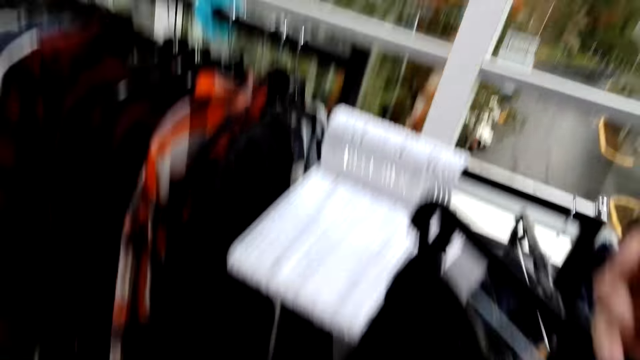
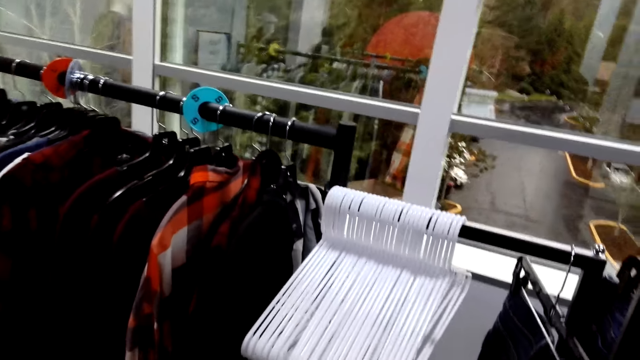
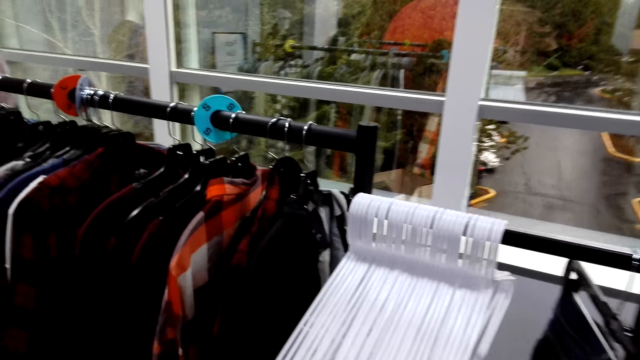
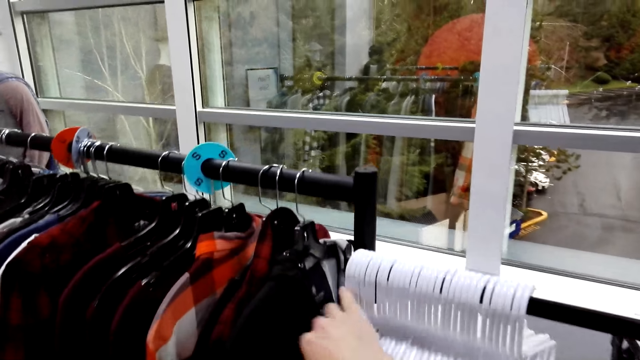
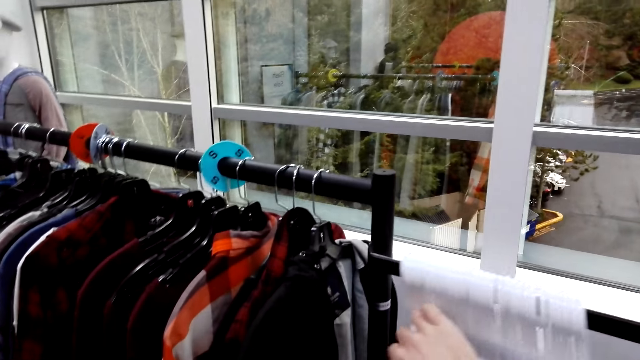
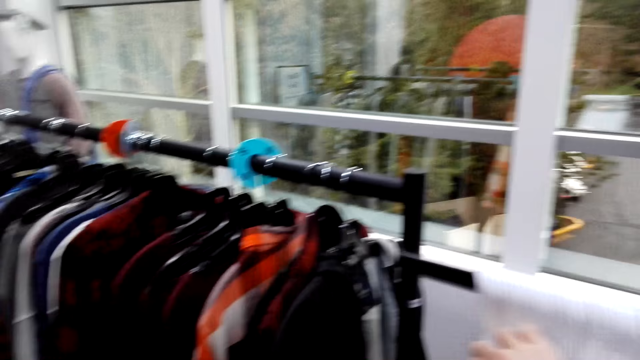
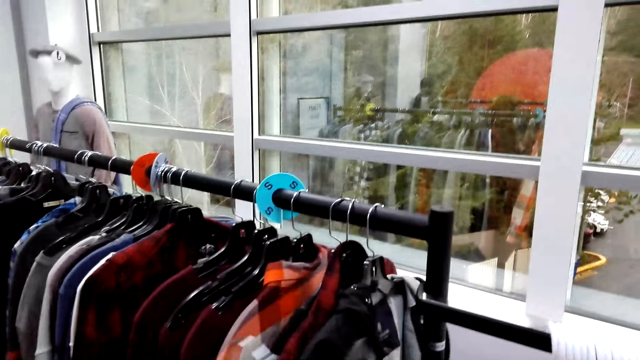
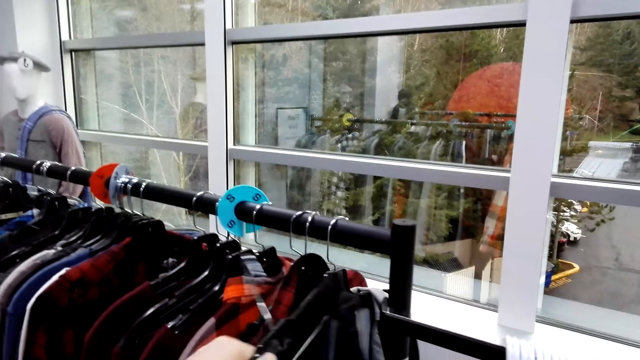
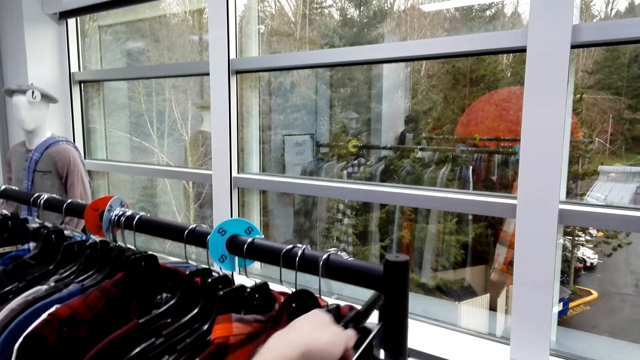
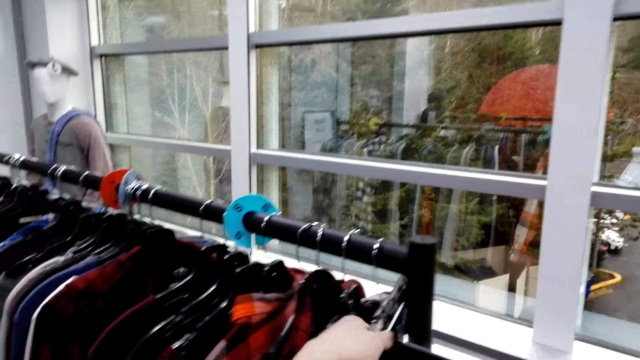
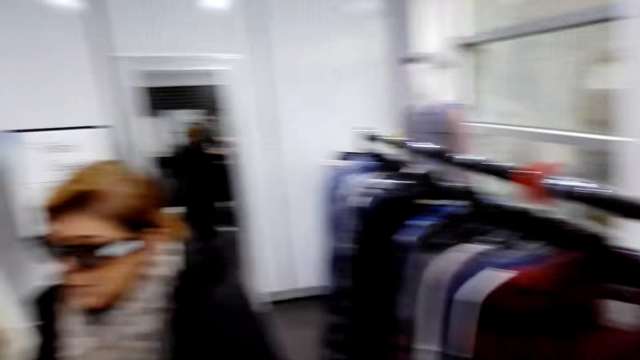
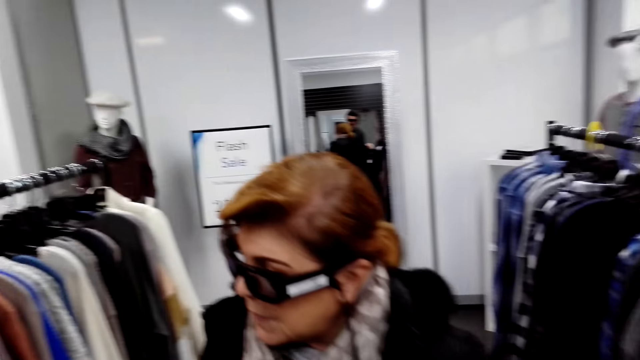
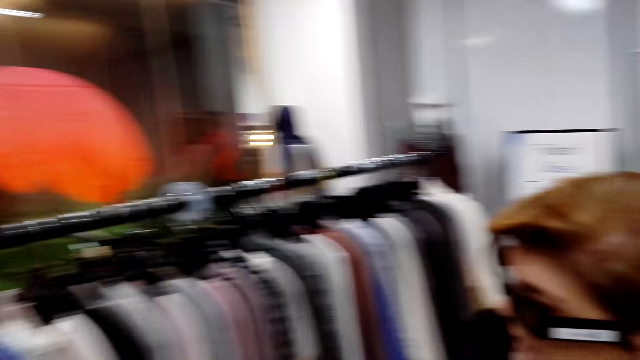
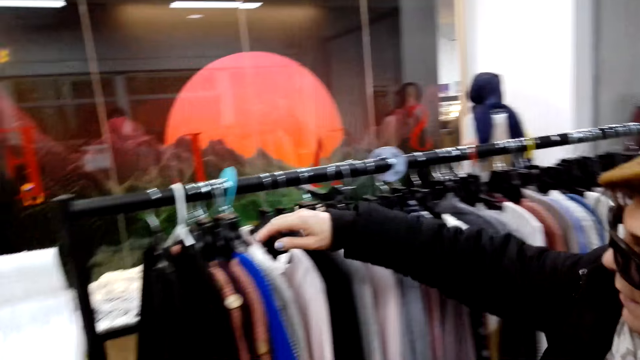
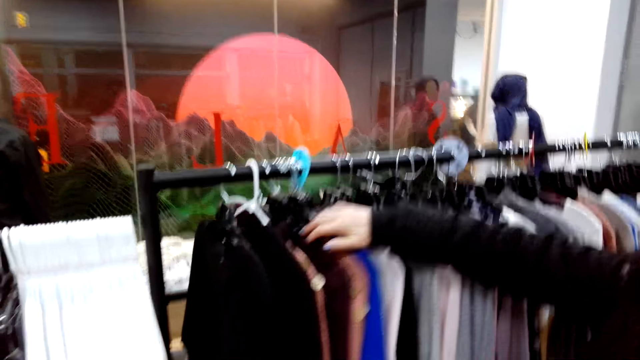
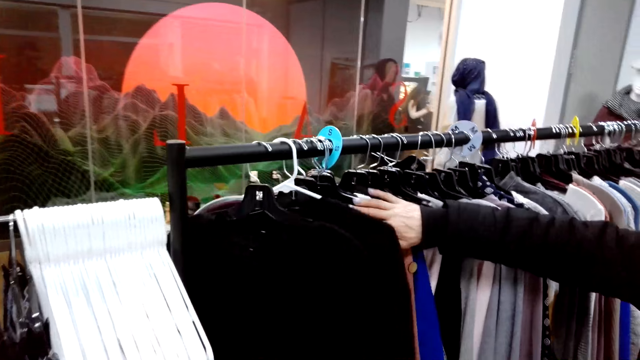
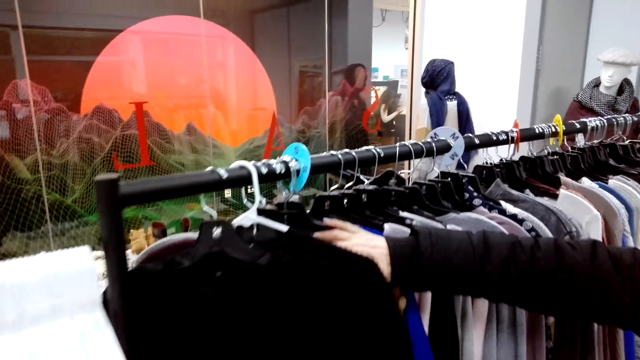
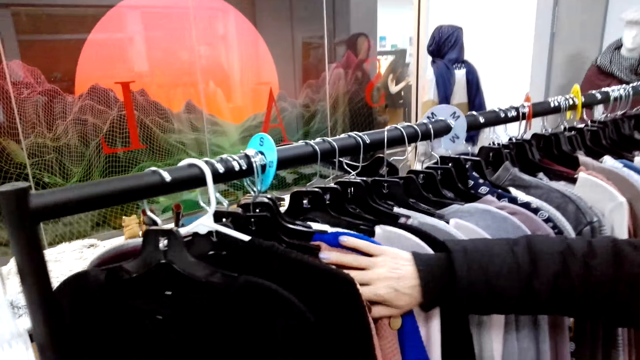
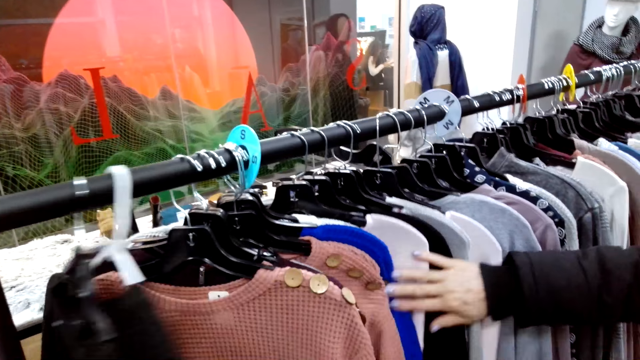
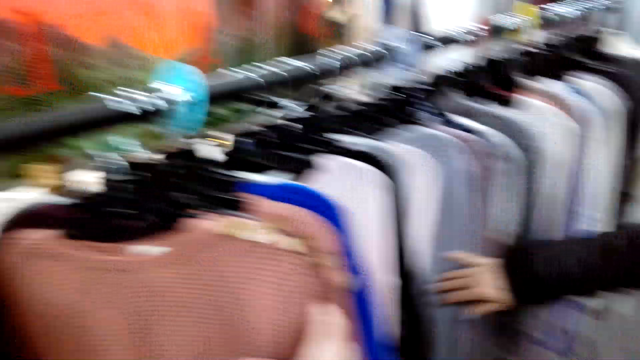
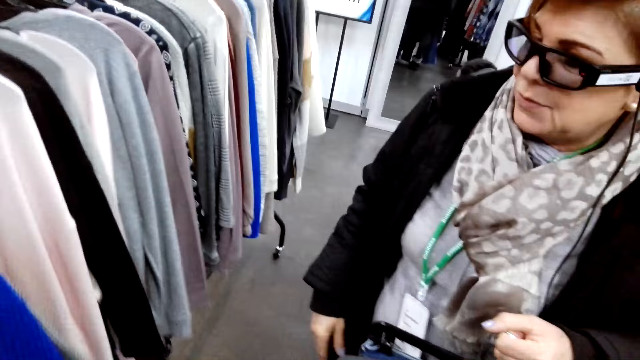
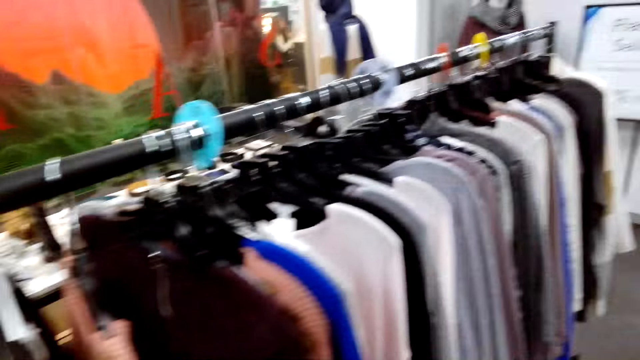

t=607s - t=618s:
The camera wearer pushes aside hangers on the stand. They put a pant on the stand. A woman checks for sweaters on the hangers.

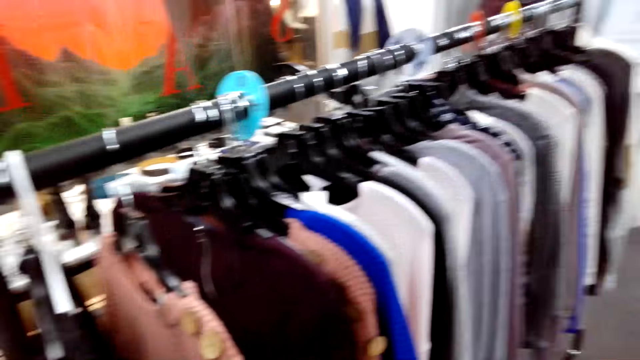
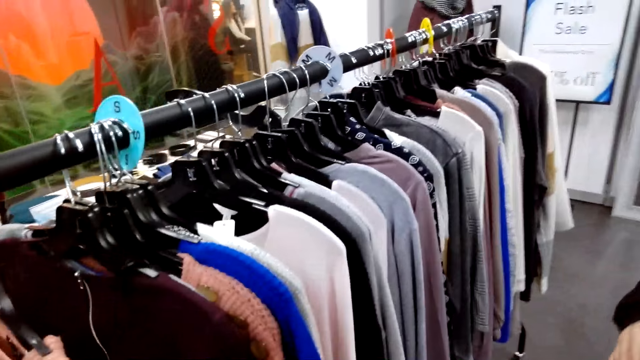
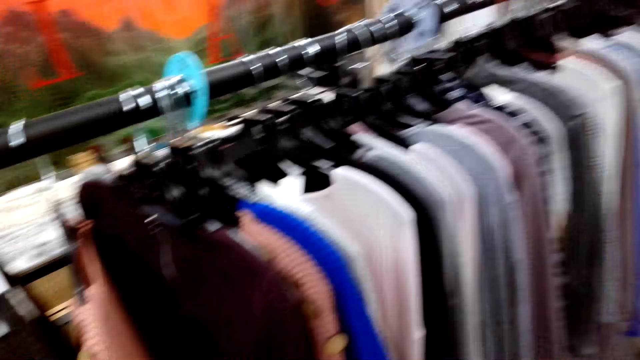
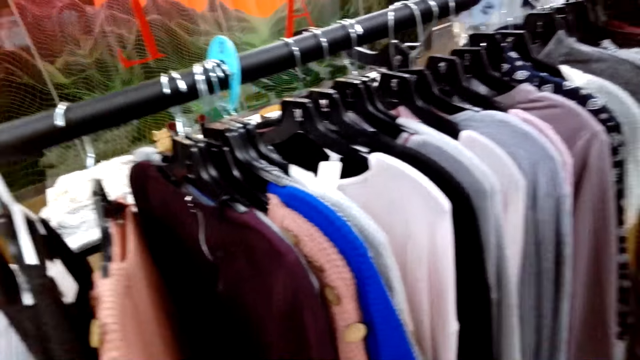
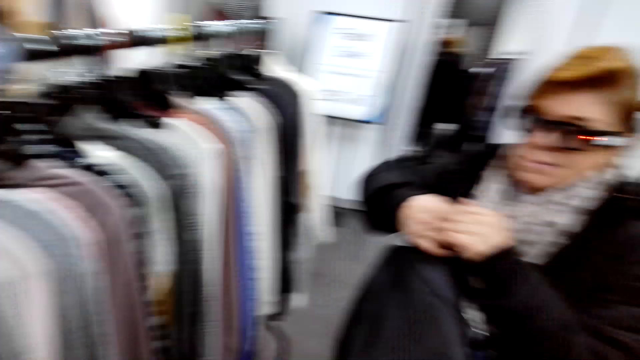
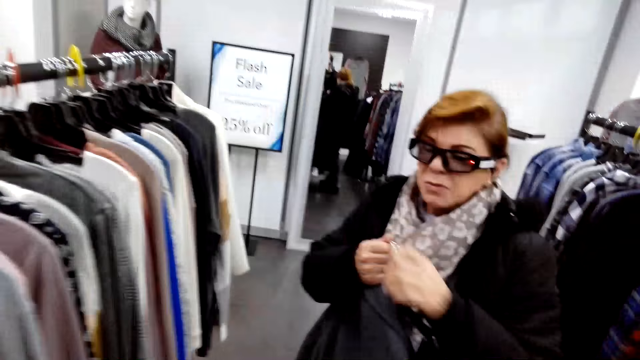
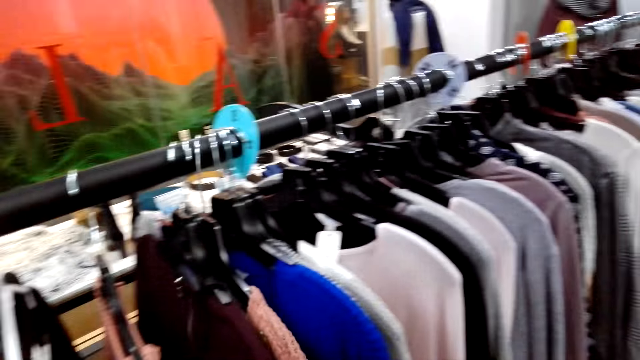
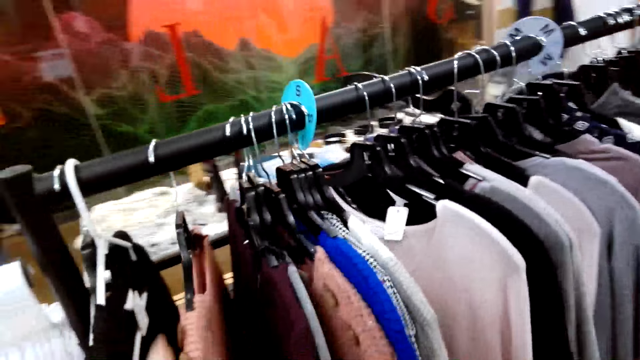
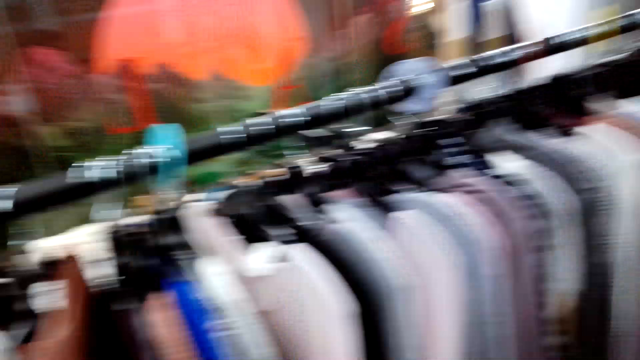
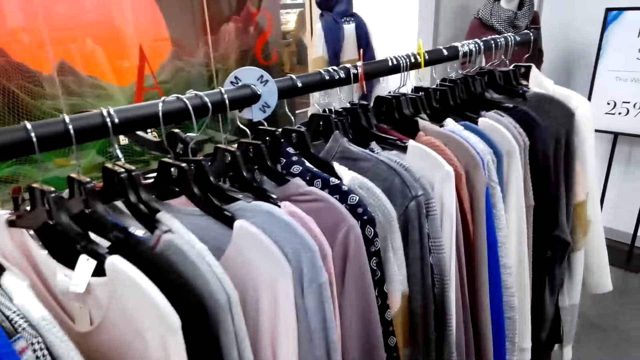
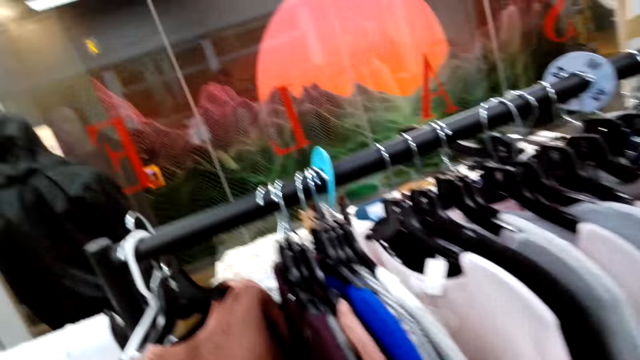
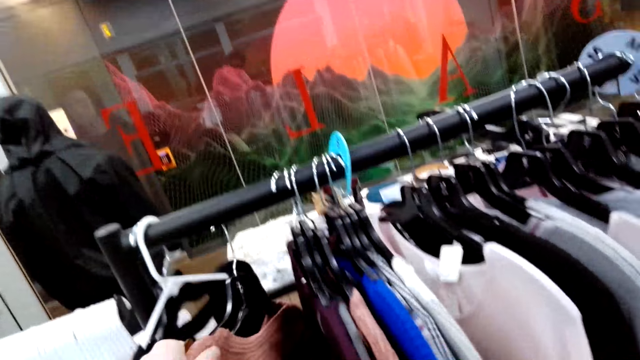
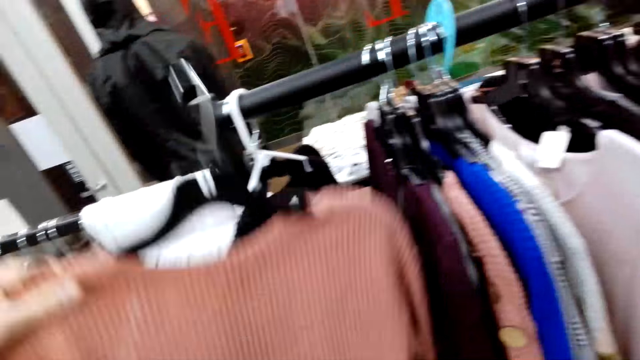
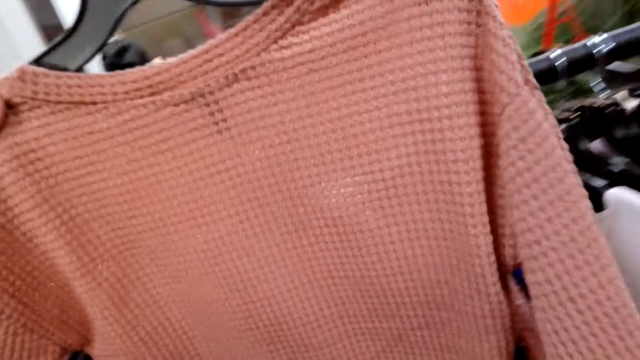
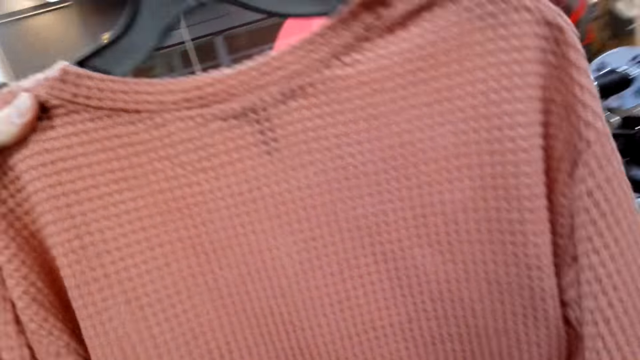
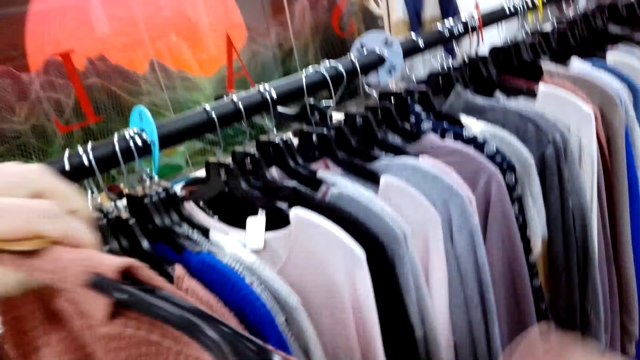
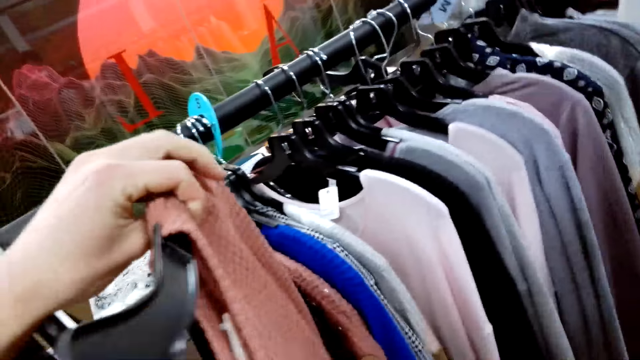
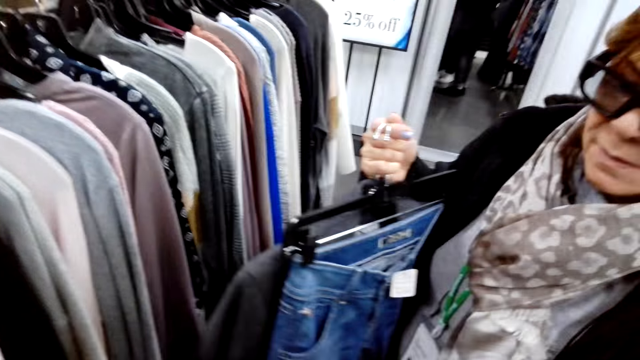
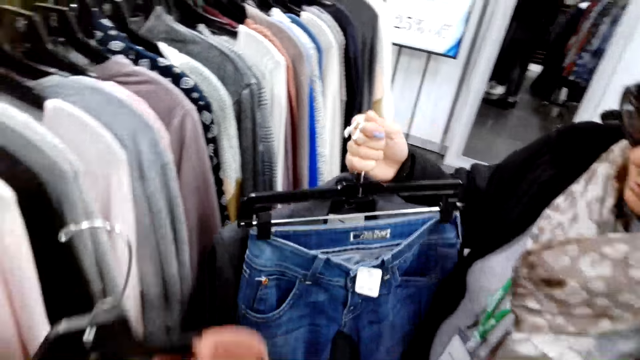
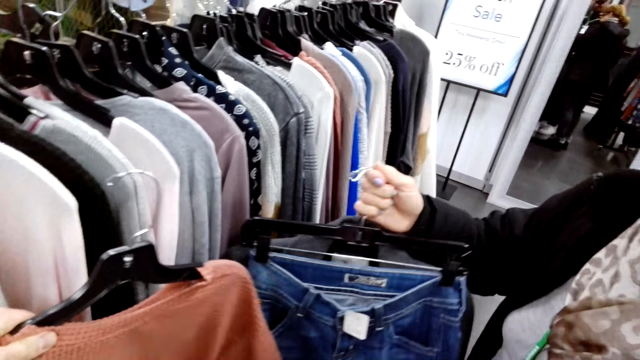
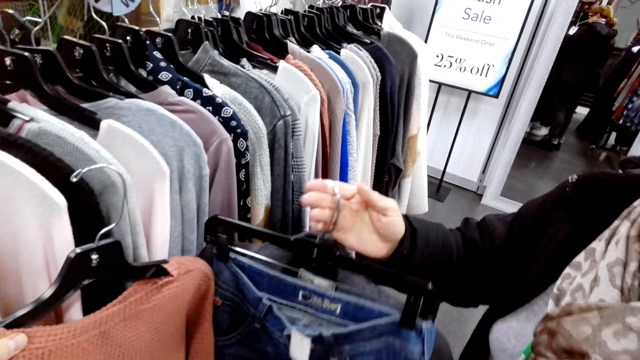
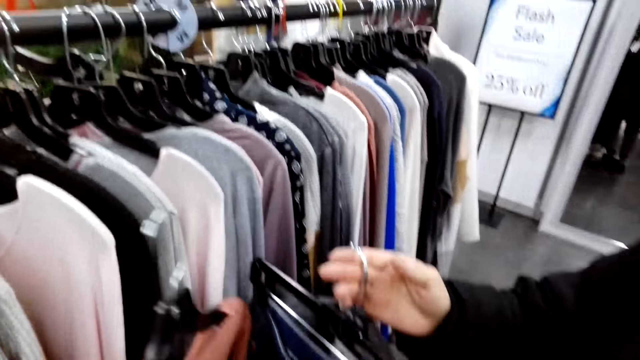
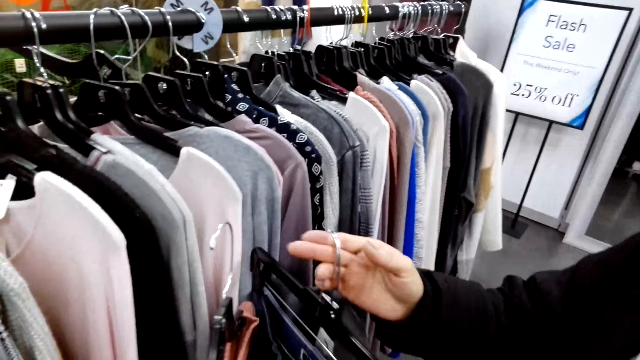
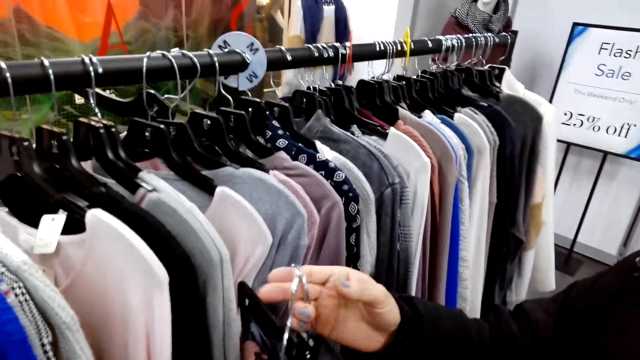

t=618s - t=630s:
A woman folds hands. The camera wearer checks out the sweaters on the stand. They remove a sweater on a hanger from the stand.
